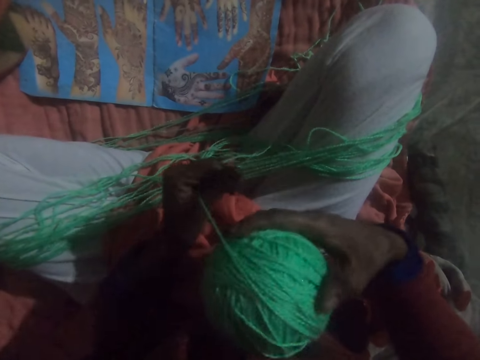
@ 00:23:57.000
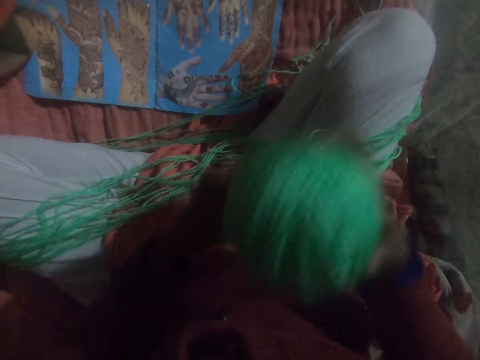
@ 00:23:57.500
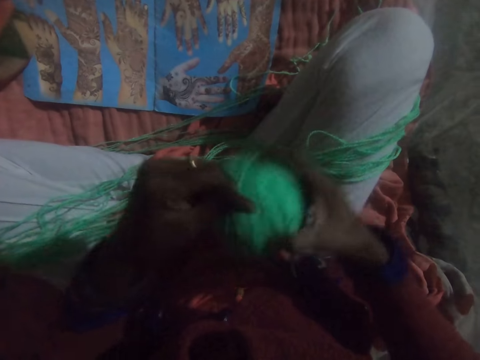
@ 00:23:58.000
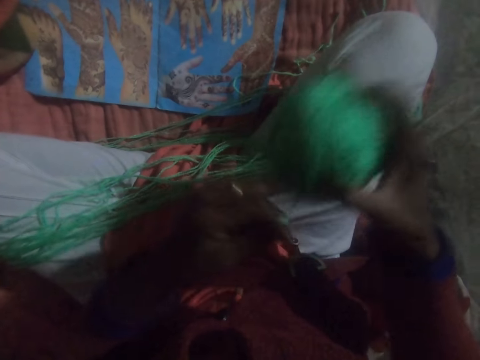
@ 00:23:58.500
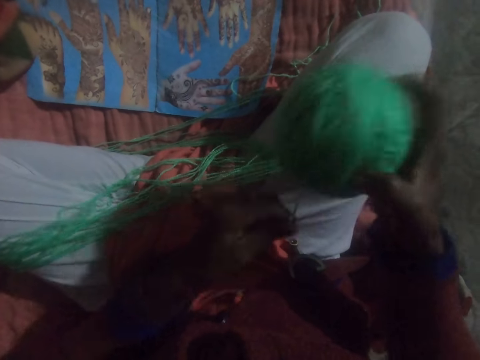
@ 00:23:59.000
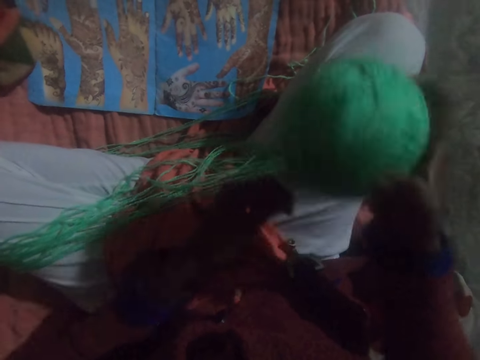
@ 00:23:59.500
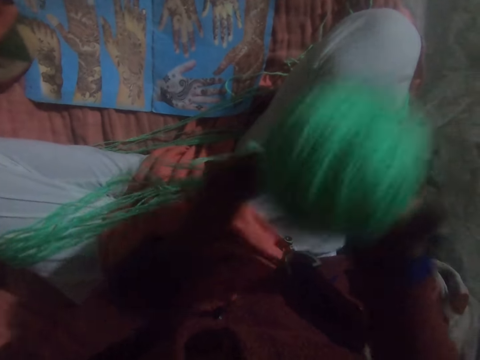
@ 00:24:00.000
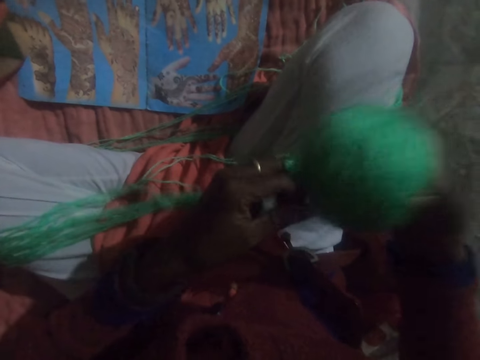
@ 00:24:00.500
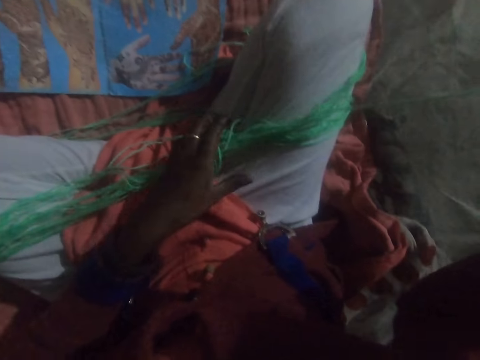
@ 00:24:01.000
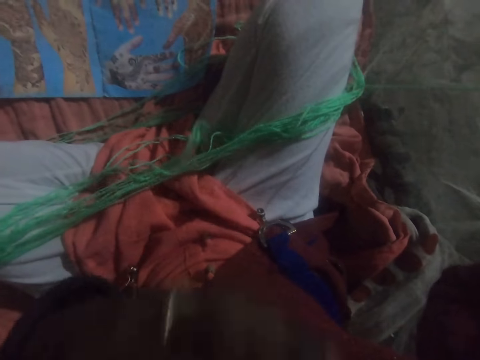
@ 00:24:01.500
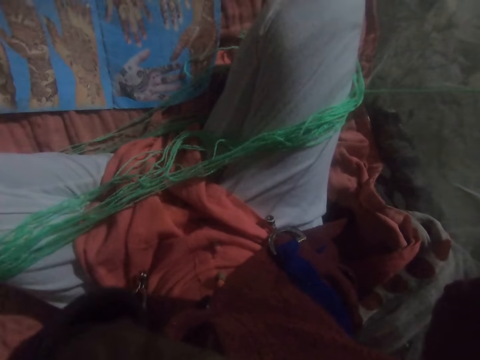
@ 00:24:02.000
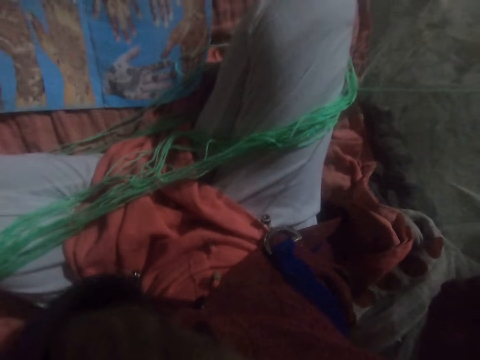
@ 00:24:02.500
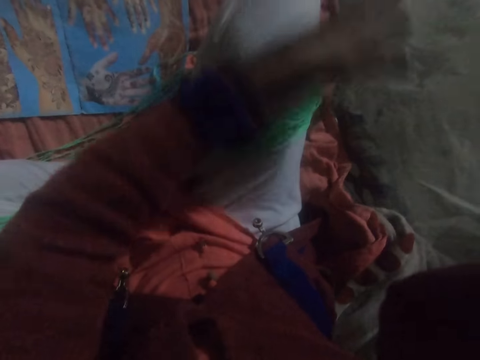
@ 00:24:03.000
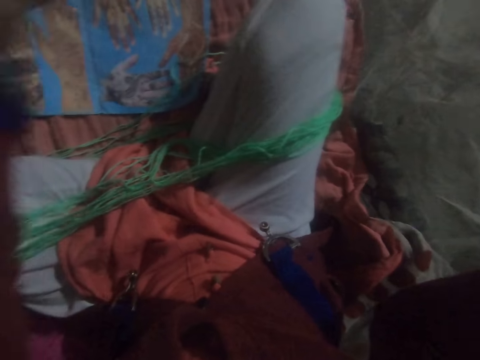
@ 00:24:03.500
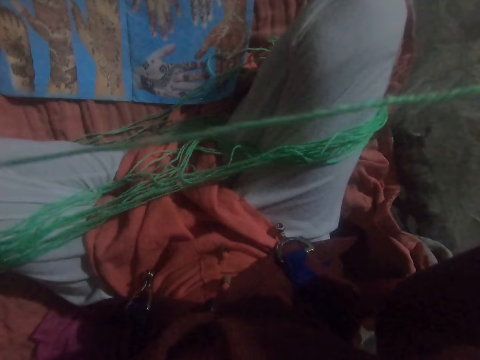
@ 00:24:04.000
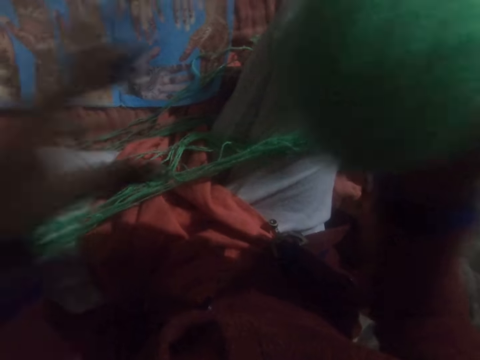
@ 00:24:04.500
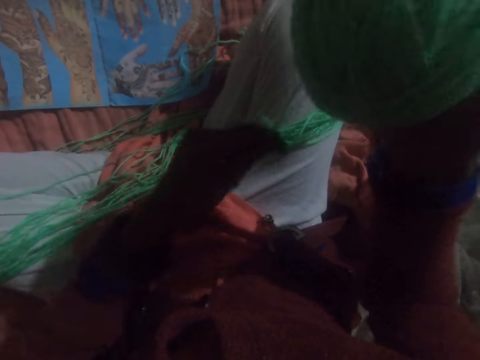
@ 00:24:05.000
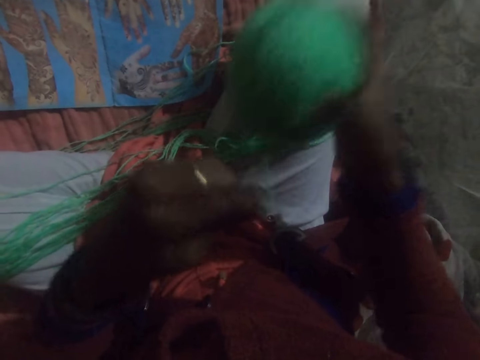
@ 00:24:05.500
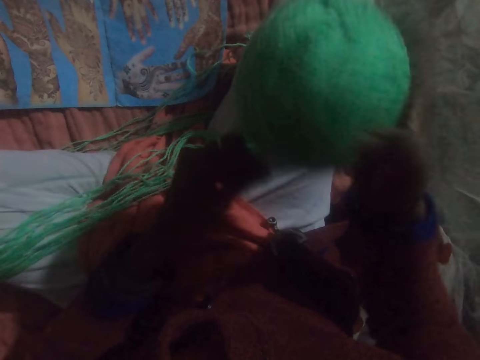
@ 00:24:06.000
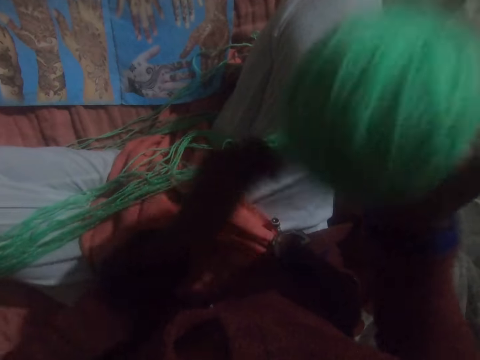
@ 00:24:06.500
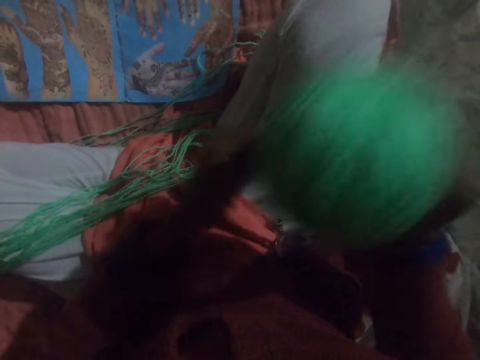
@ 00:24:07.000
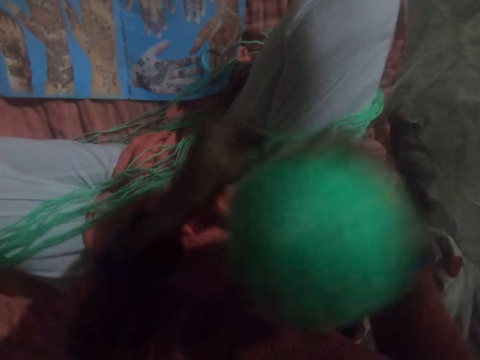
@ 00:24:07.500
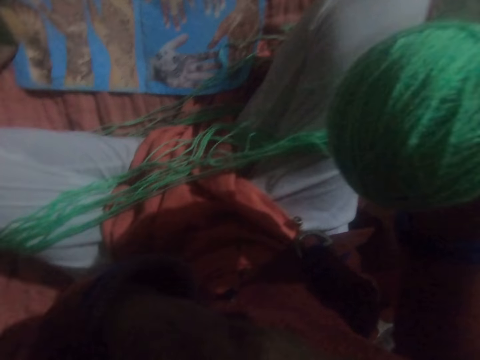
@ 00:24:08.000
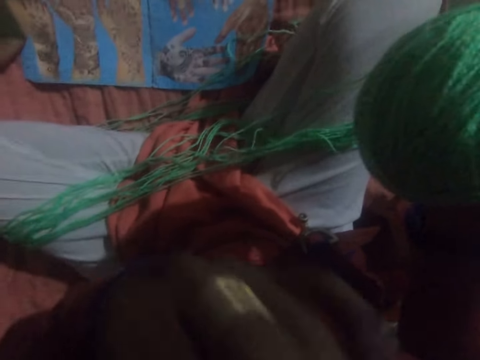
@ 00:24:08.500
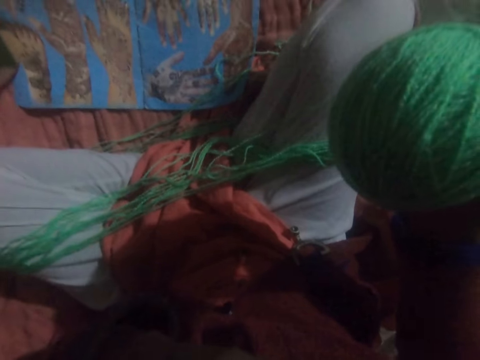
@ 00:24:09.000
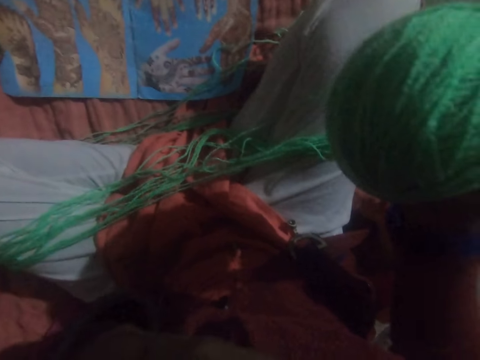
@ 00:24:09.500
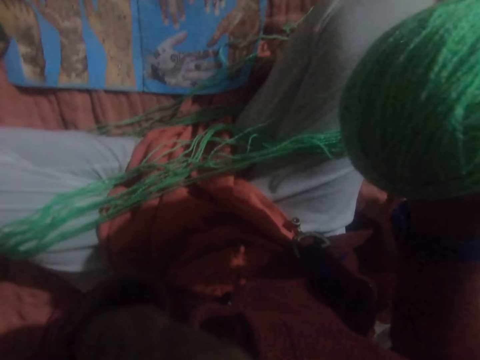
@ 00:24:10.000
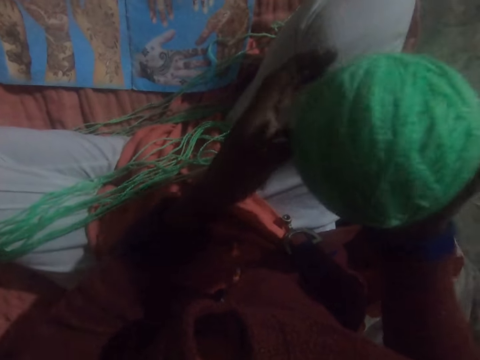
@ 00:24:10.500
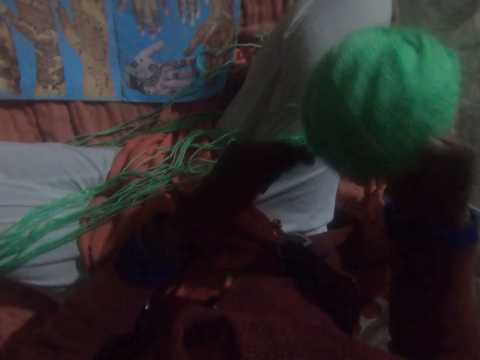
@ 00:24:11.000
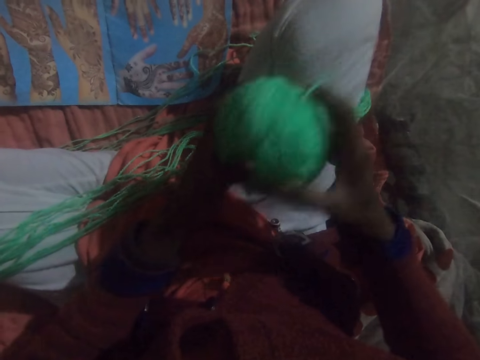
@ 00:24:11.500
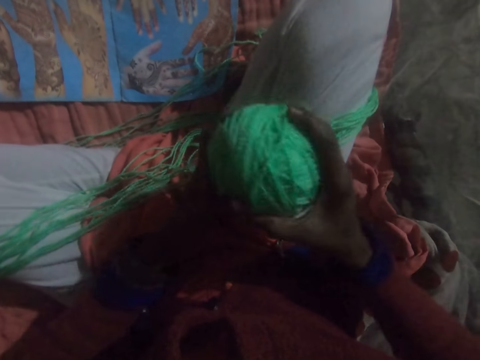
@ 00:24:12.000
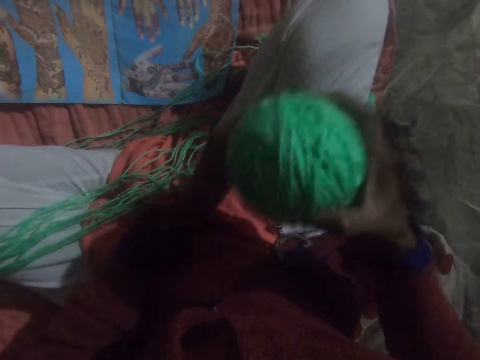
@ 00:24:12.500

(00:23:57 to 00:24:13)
The camera wearer runs round a thread to a ball of yarn. He adjusts the thread. He touches his face with his left hand. He adjusts the thread. He winds the yarn from his legs into the ball. He touches his face with his left hand. He adjusts the ball of yarn. He winds the yarn from his legs into the ball.

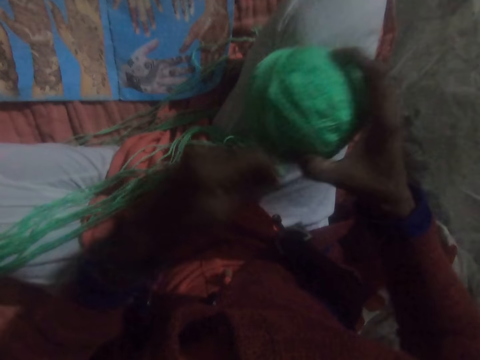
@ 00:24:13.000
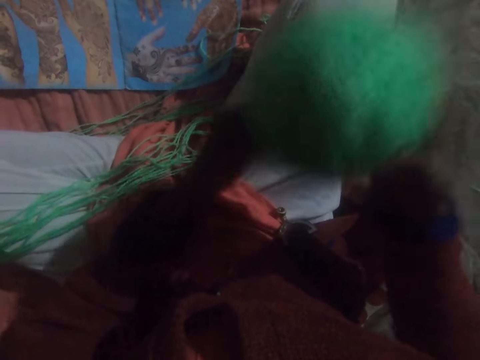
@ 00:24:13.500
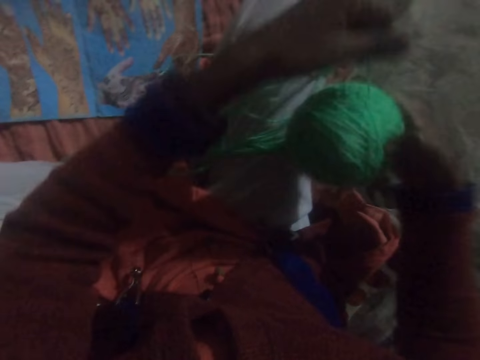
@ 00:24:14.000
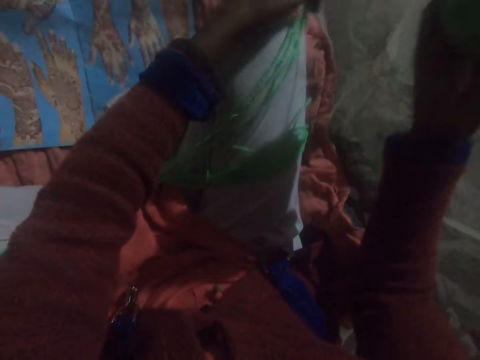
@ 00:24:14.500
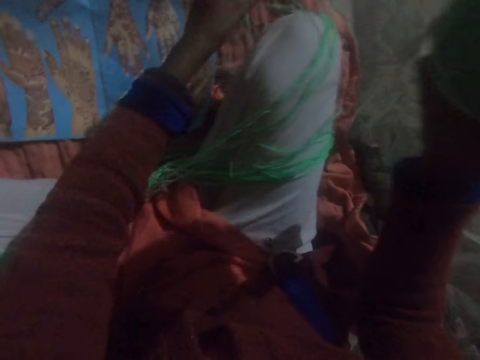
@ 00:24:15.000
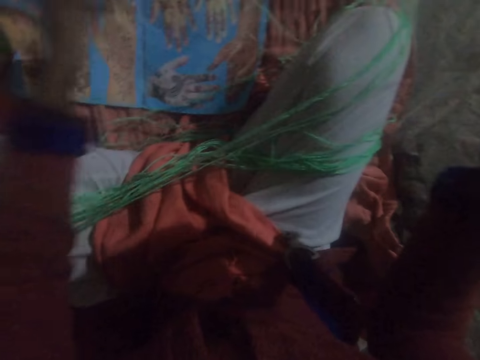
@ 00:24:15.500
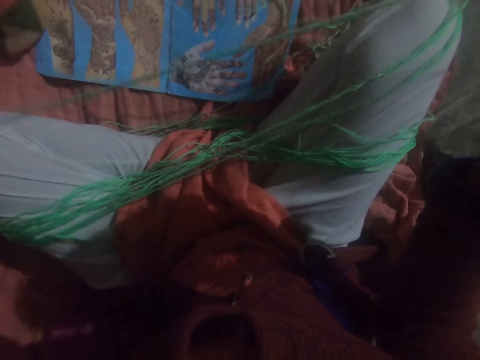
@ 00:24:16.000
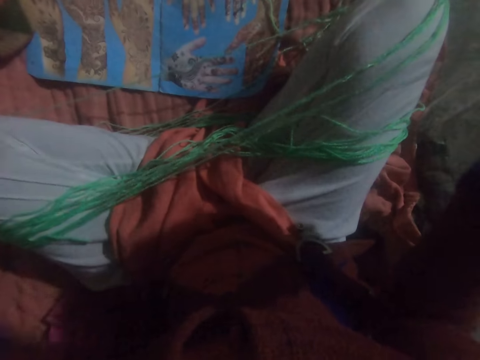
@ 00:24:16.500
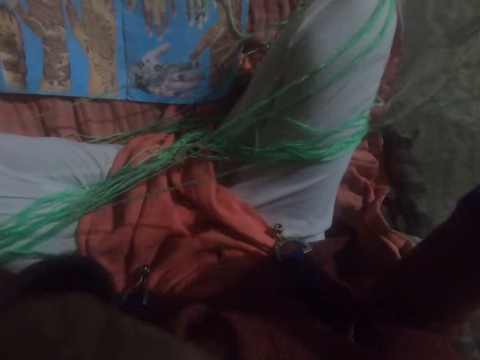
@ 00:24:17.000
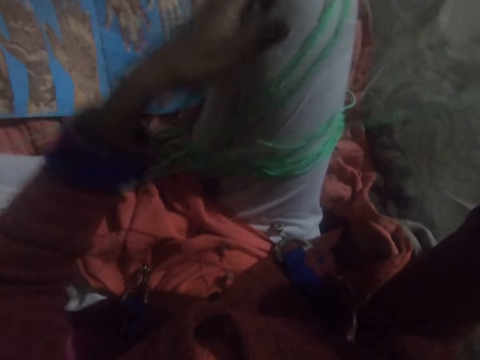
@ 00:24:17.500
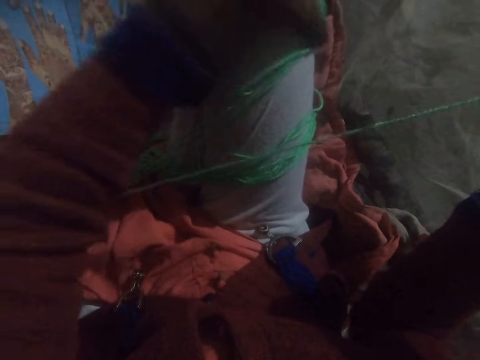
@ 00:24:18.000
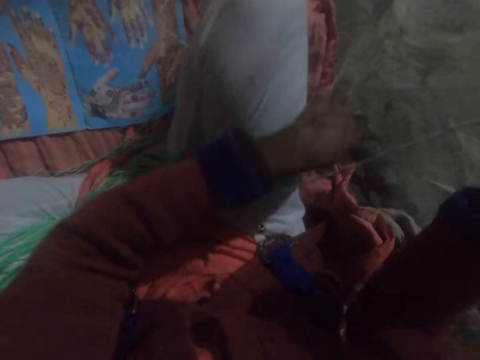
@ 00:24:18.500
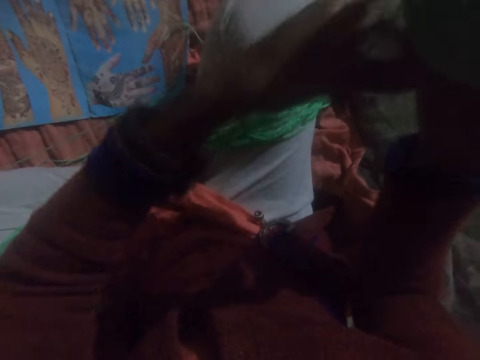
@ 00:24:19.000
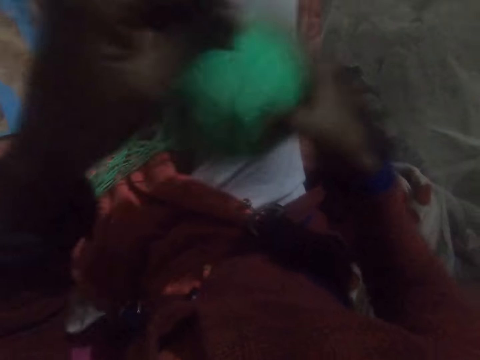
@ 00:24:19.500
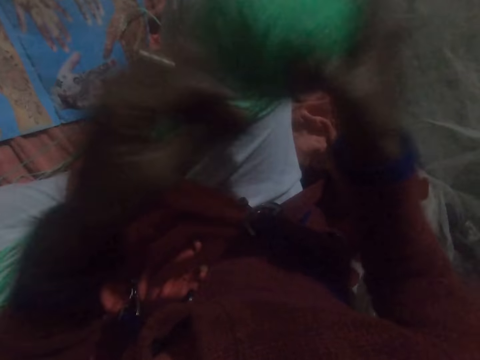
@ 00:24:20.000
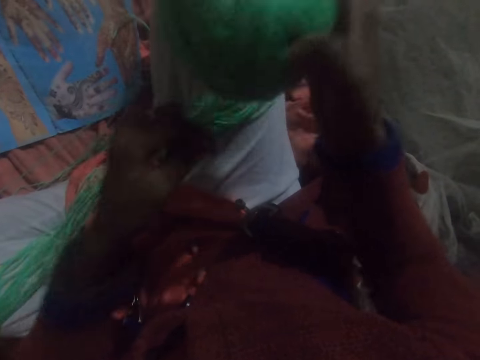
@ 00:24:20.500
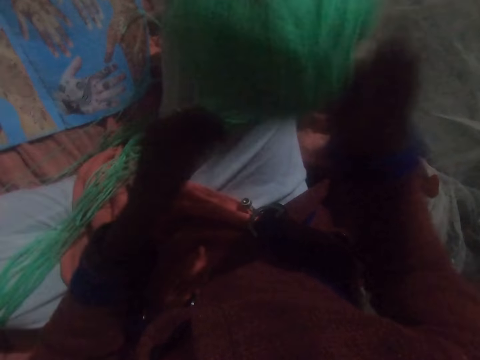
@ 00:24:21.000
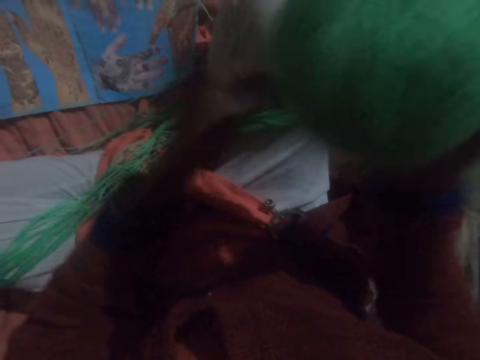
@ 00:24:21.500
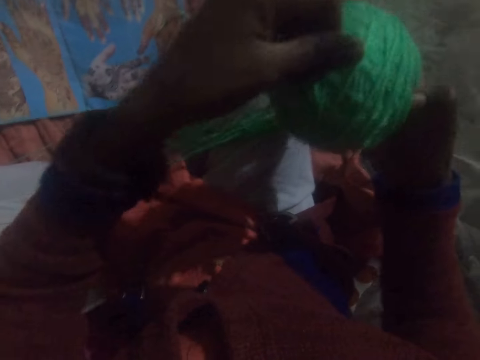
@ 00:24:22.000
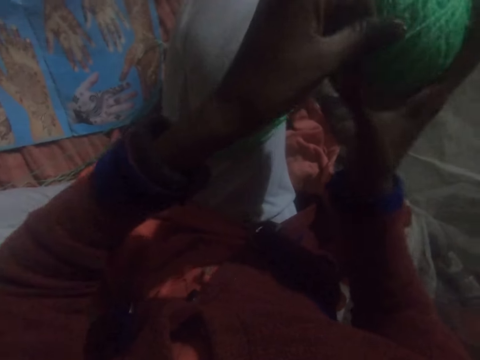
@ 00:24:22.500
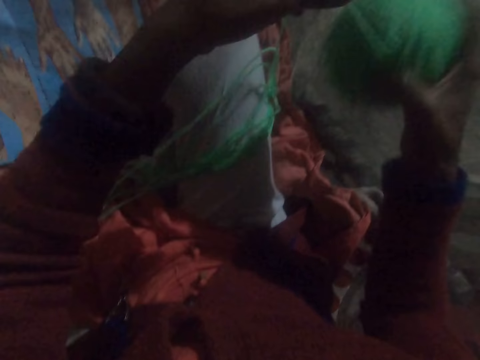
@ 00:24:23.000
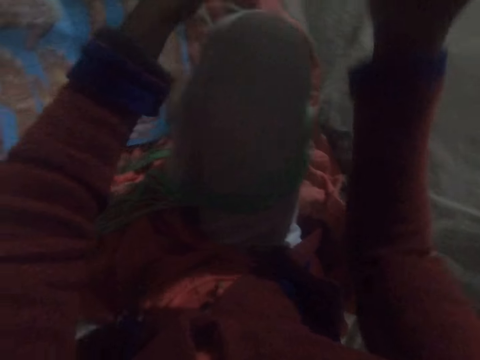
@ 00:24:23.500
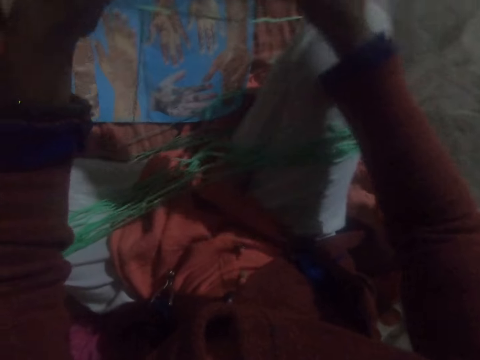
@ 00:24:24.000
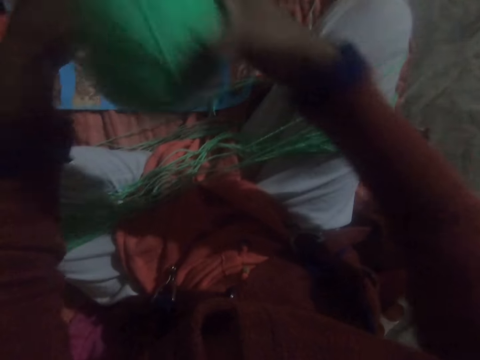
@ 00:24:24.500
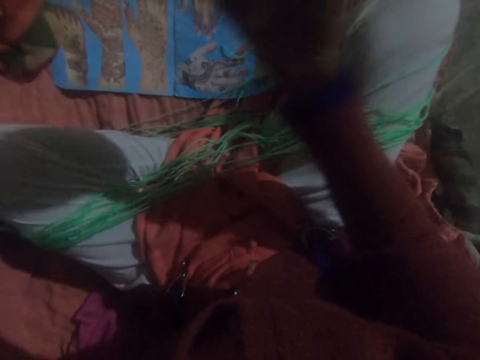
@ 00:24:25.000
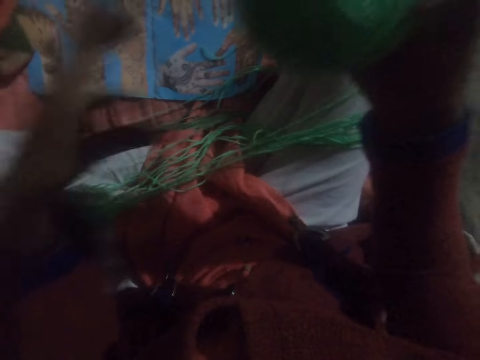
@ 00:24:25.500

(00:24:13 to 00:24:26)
The camera wearer adjusts the thread. He touches his face with his left hand. He adjusts the thread. He runs round the thread to a ball of yarn. He adjusts the thread.
